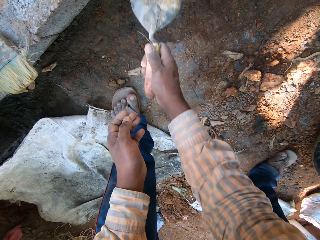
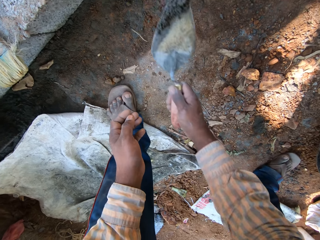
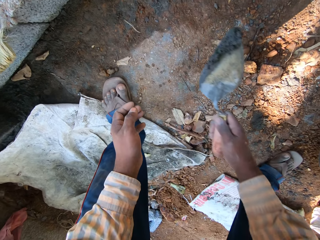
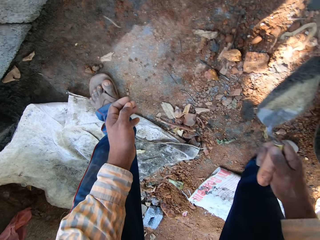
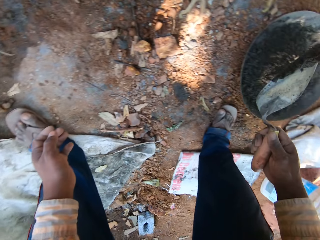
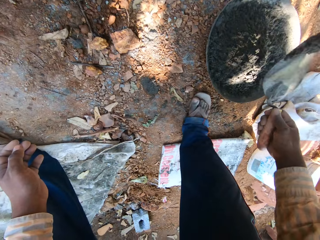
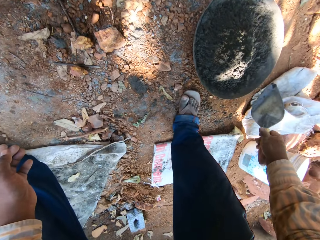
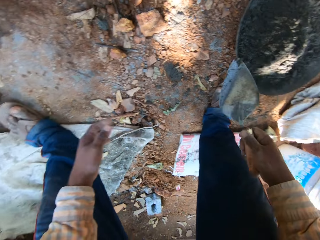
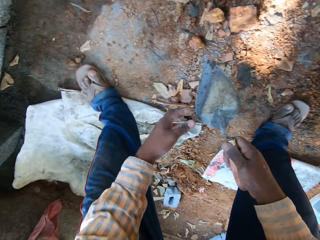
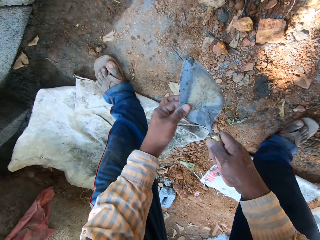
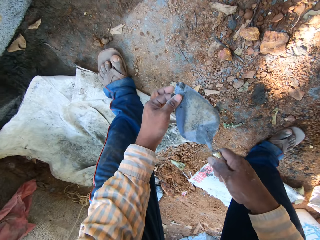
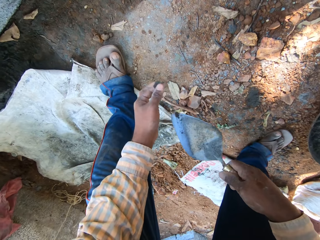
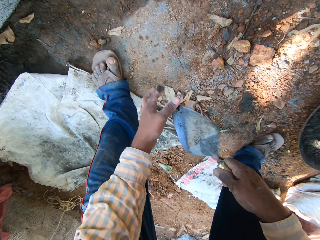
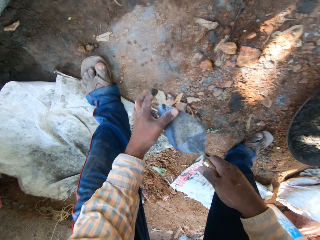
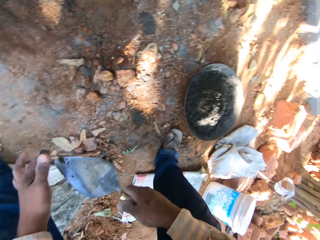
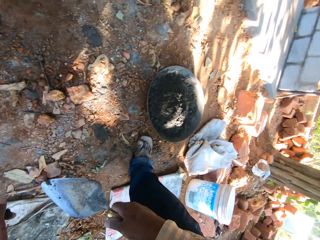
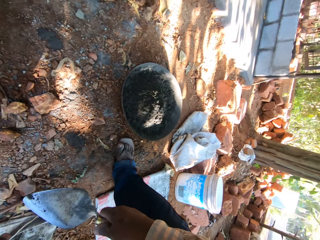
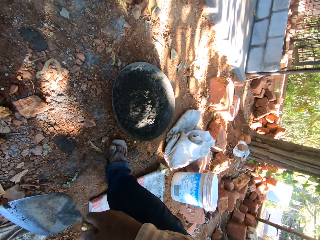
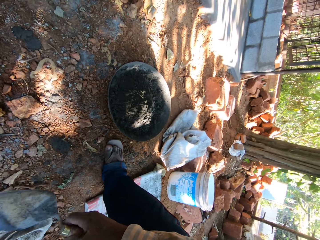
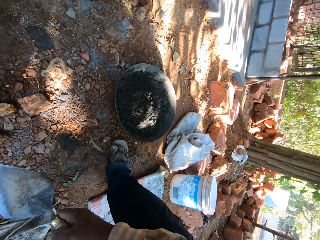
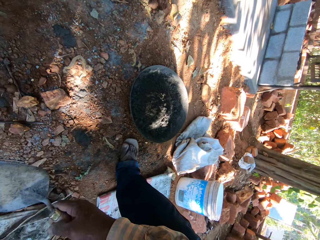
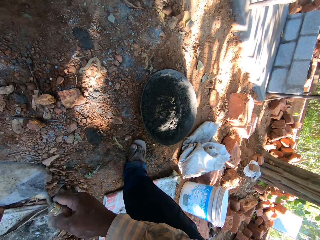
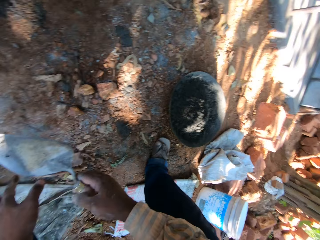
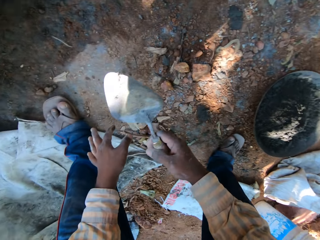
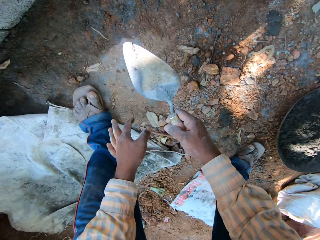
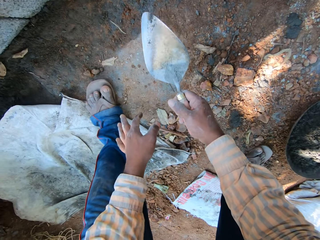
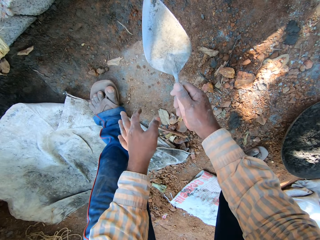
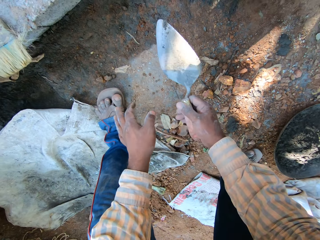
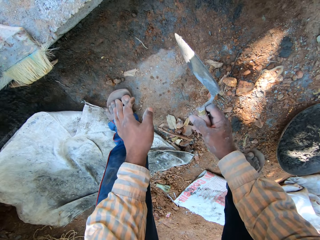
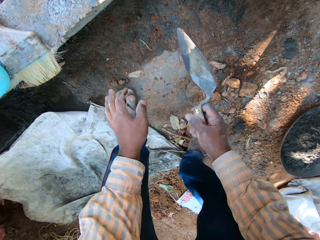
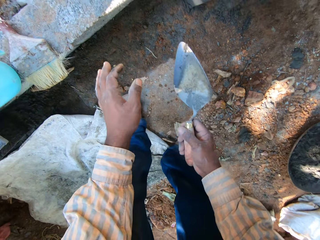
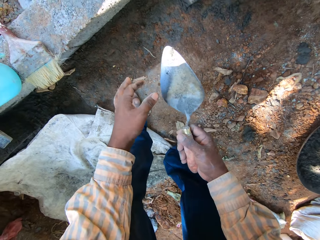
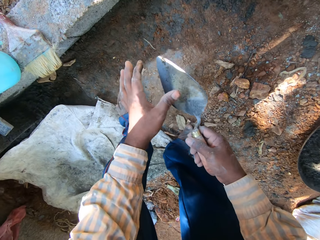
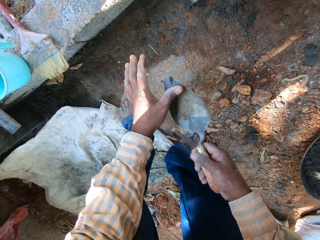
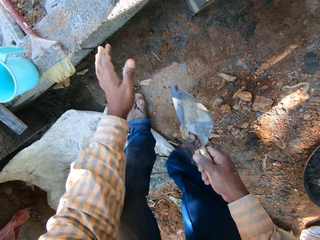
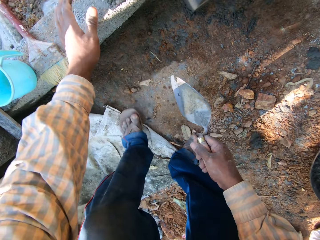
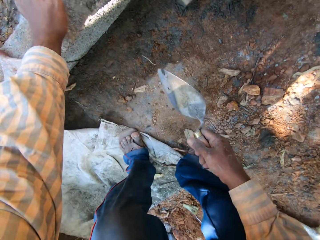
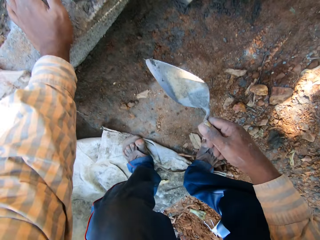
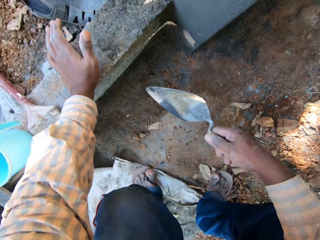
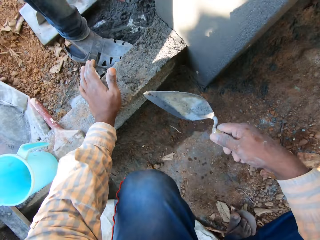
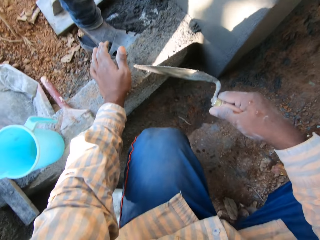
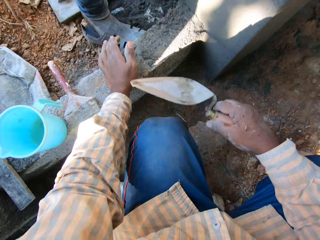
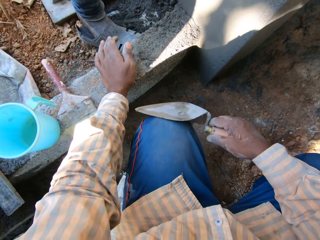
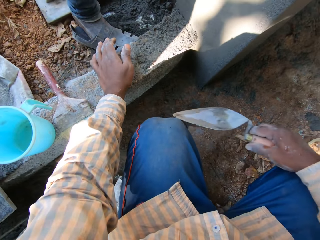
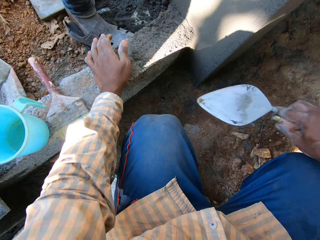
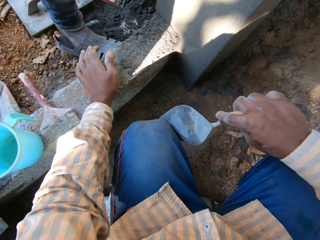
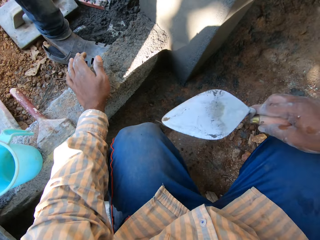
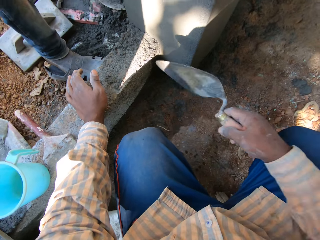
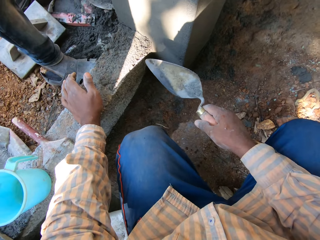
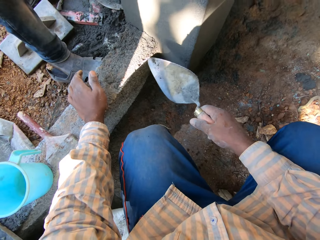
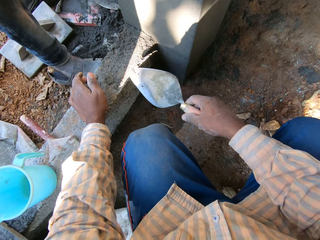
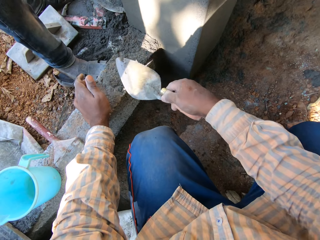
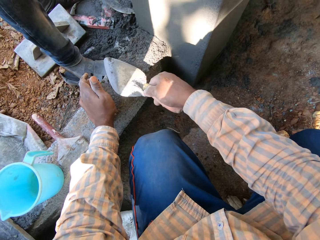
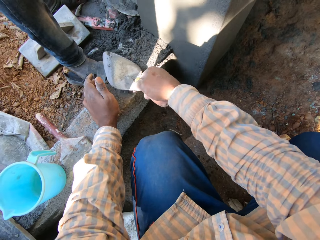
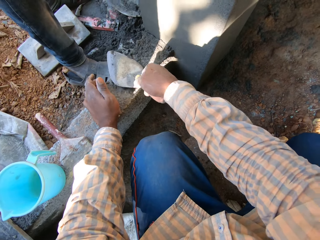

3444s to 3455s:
The camera wearer pours the cement on the trowel into the head pan with his right hand. He wipes the trowel with his left hand. He places his left hand on the brick support. He rubs the trowel on his pants with his right hand.

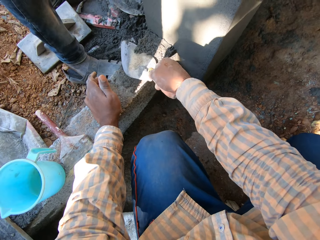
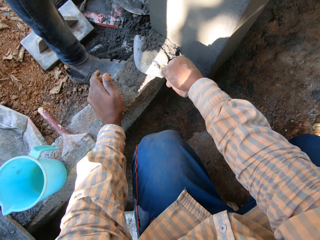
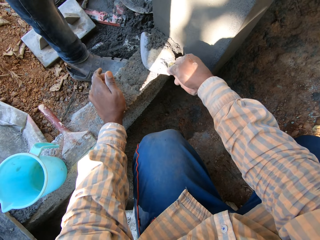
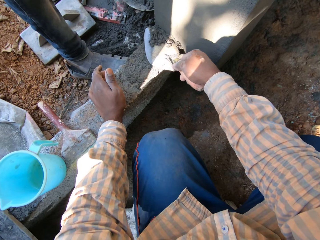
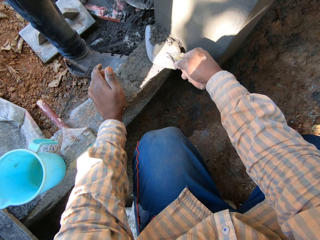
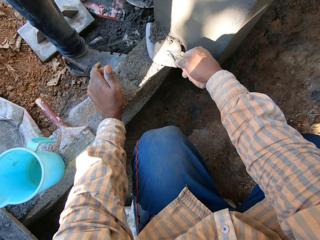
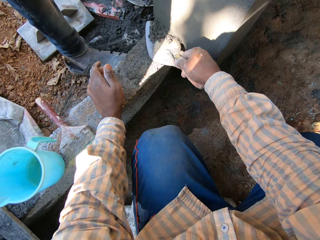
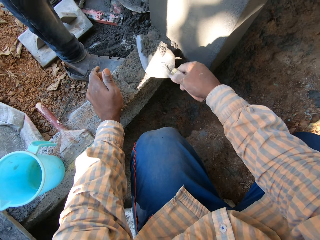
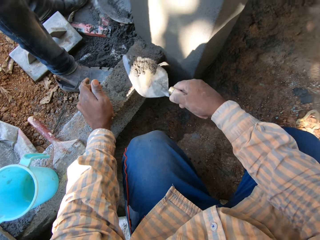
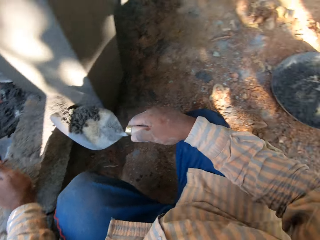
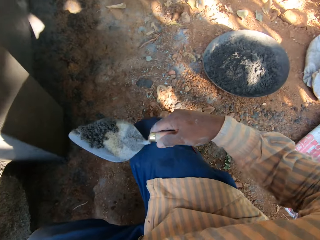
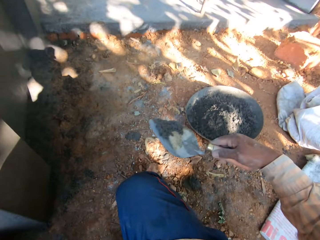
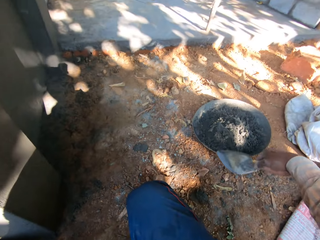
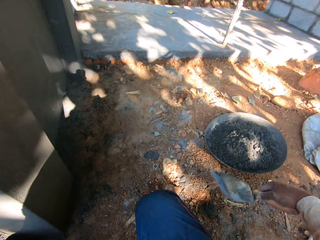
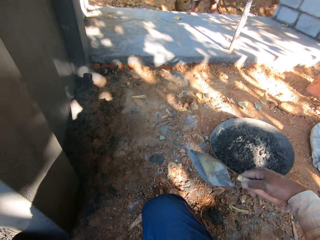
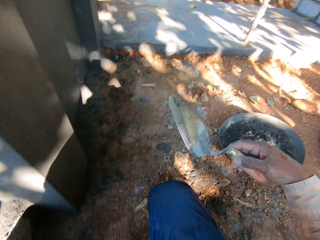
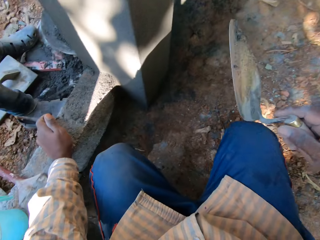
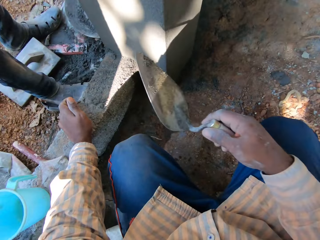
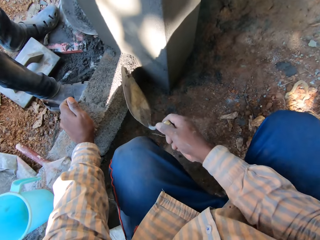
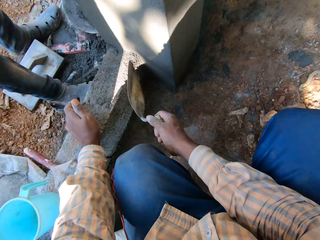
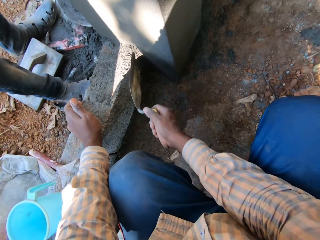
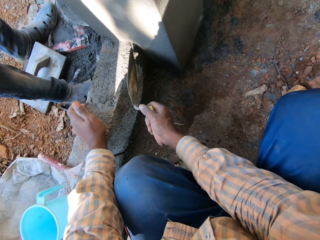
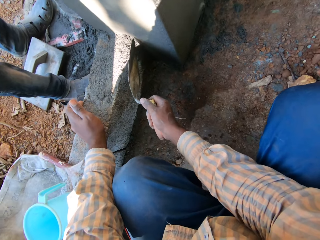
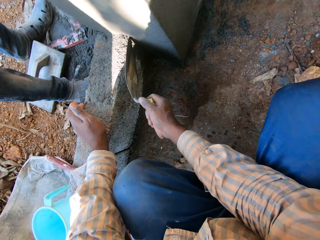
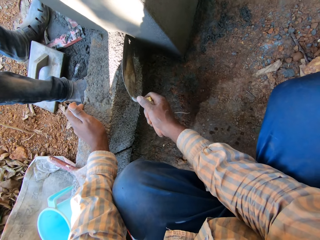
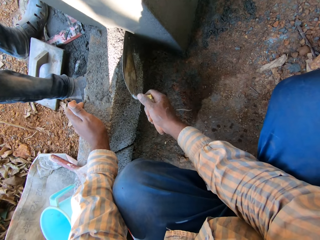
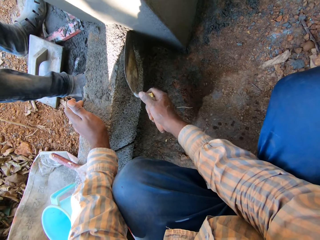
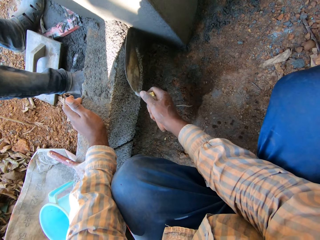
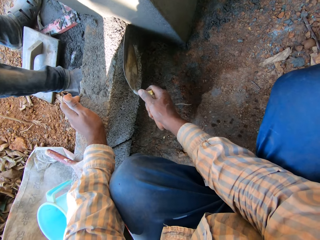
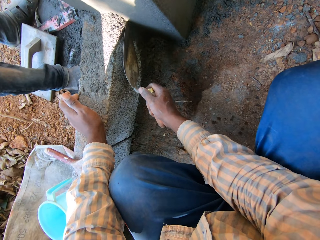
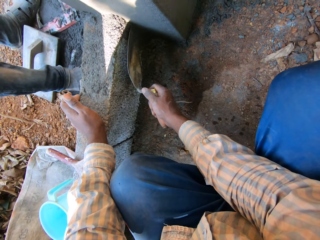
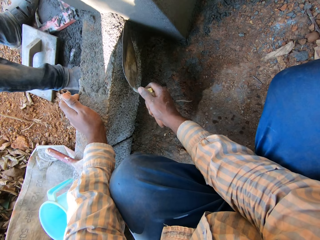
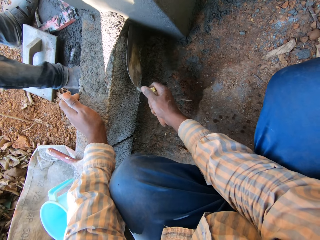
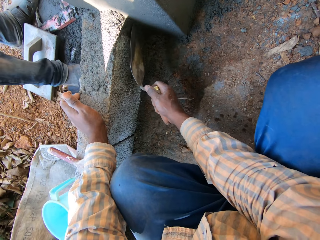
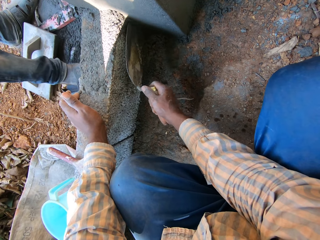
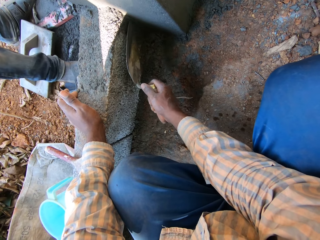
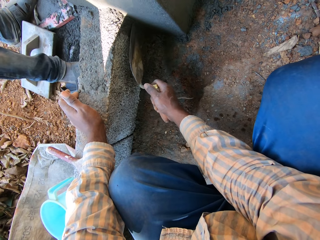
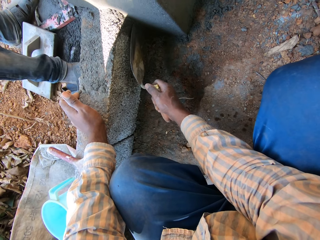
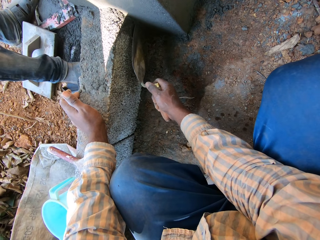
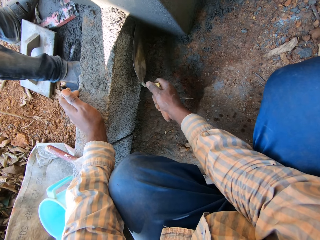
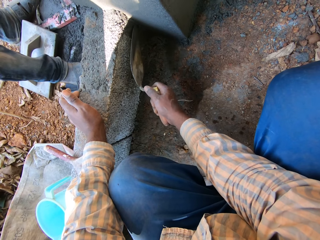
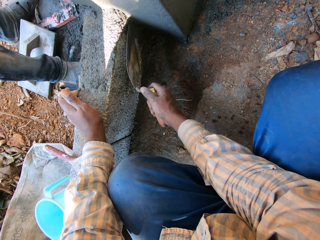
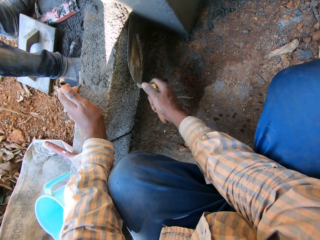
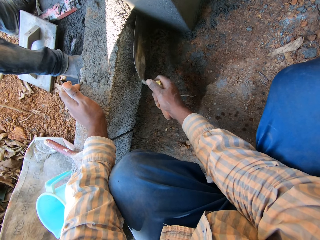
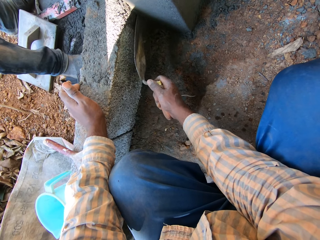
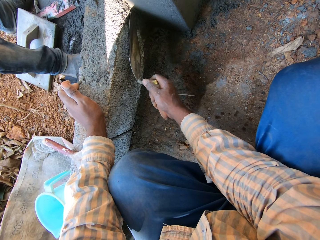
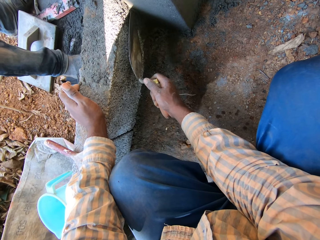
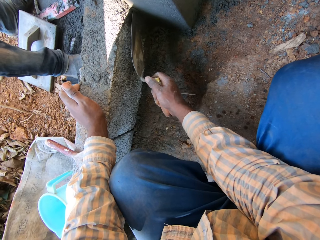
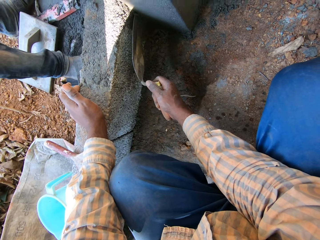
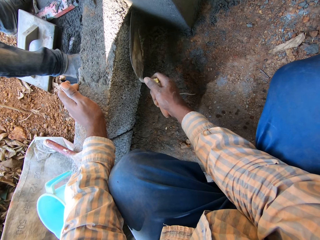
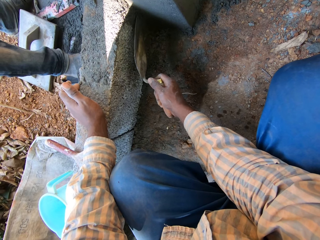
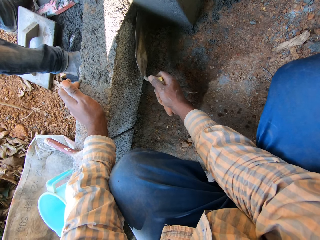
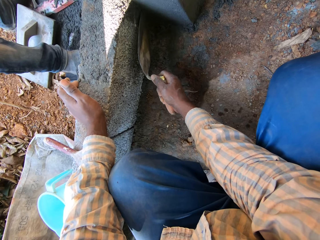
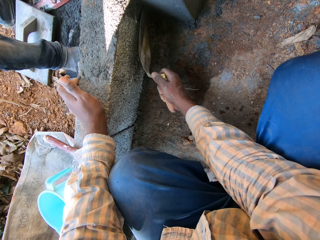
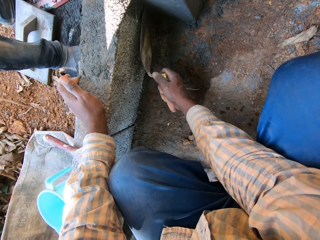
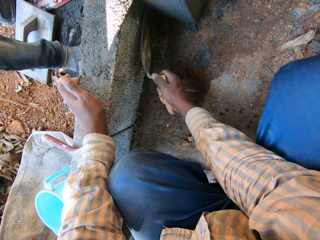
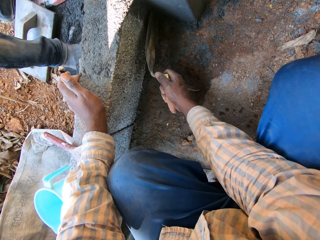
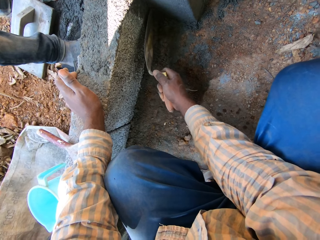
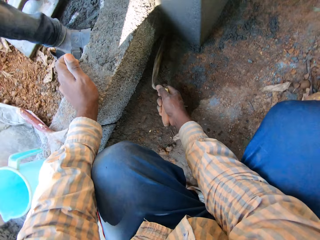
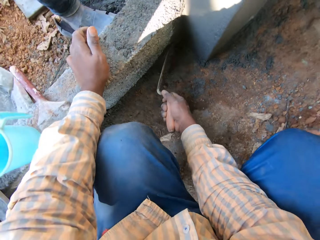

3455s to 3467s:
The camera wearer packs cement from the brick support with the trowel in his right hand. He pours the cement on the trowel into the head pan with his right hand. He scrapes the brick support with the trowel in his right hand. He smoothens the wall with the trowel.
